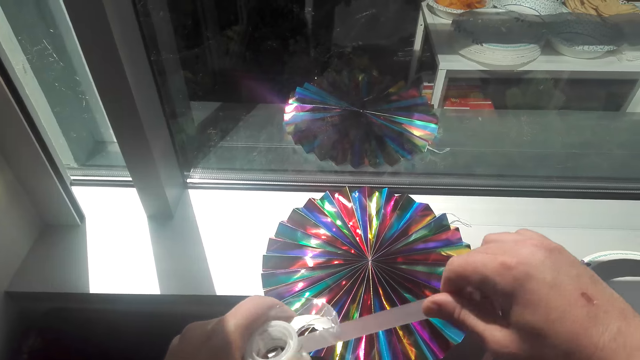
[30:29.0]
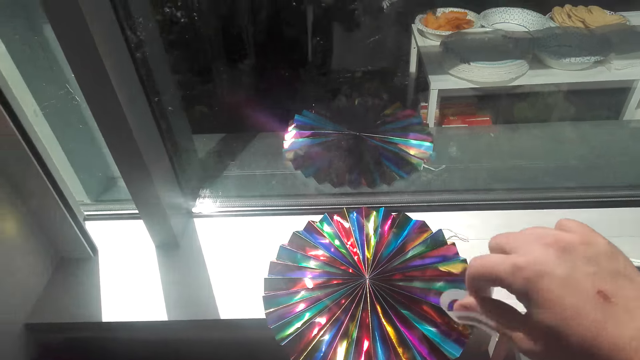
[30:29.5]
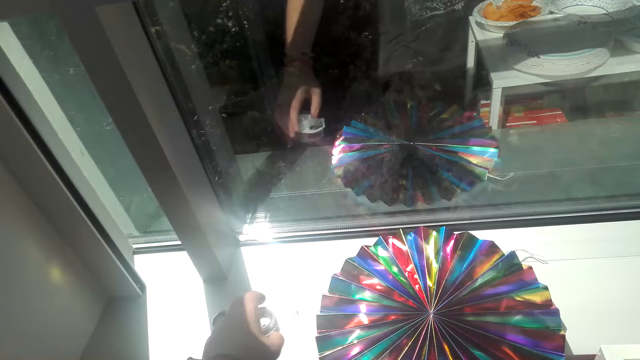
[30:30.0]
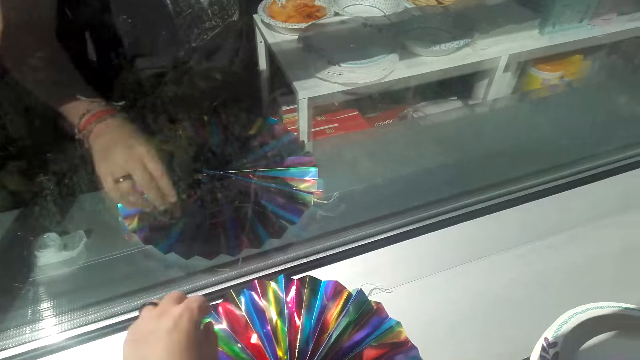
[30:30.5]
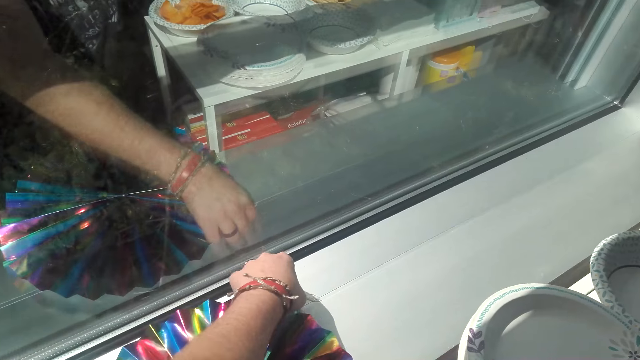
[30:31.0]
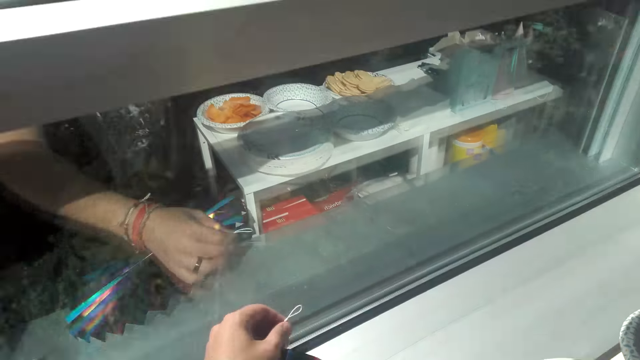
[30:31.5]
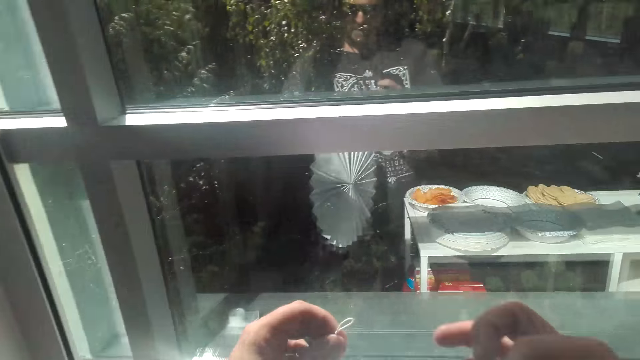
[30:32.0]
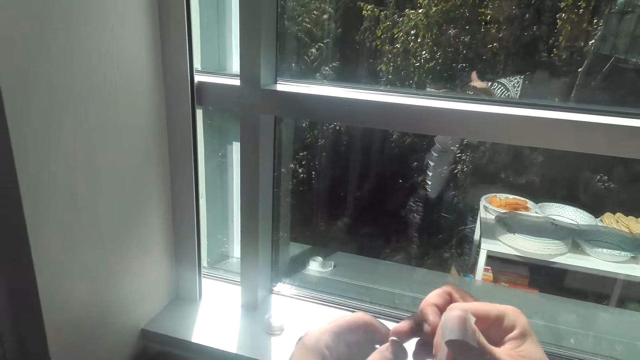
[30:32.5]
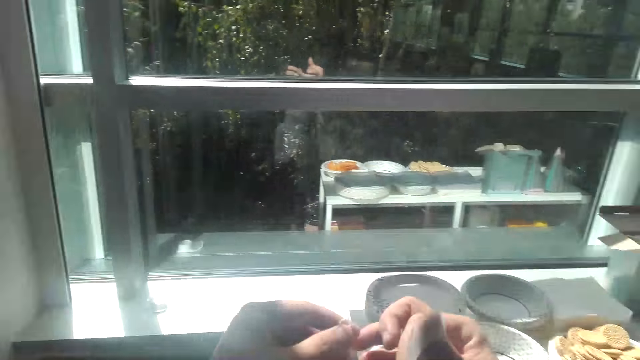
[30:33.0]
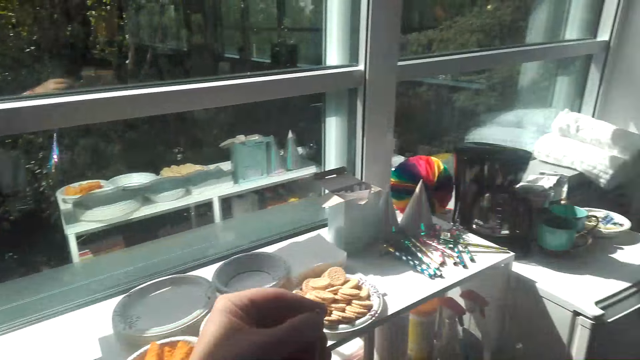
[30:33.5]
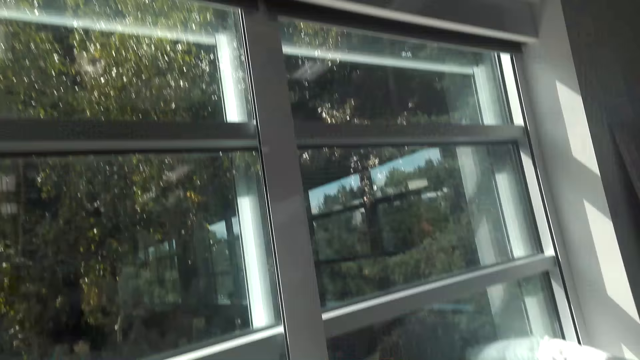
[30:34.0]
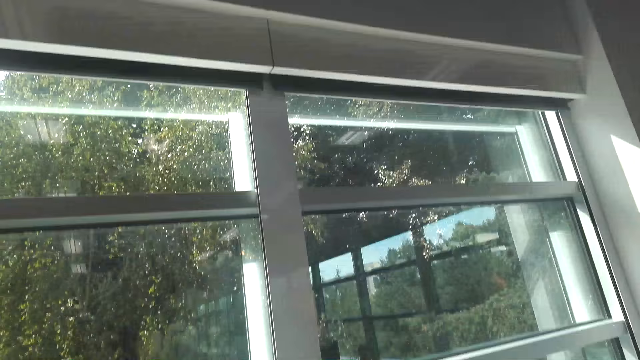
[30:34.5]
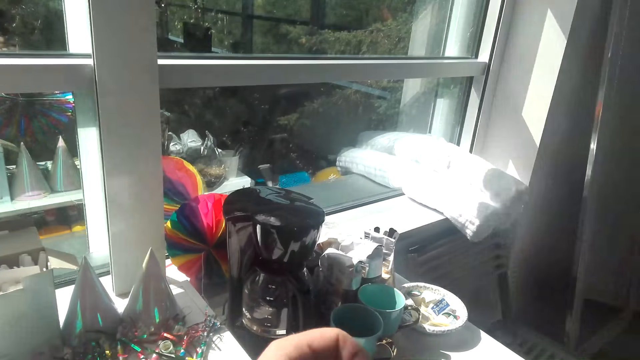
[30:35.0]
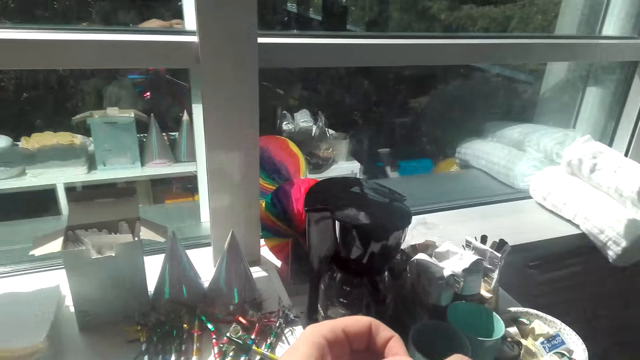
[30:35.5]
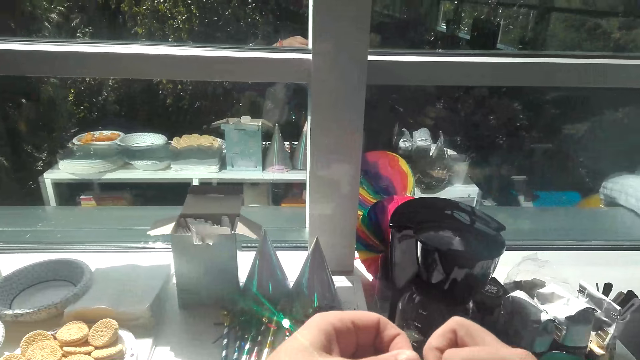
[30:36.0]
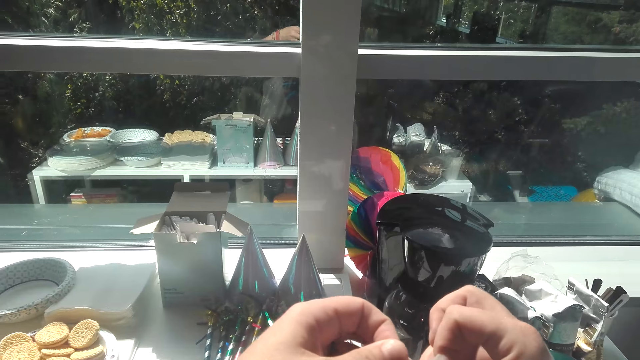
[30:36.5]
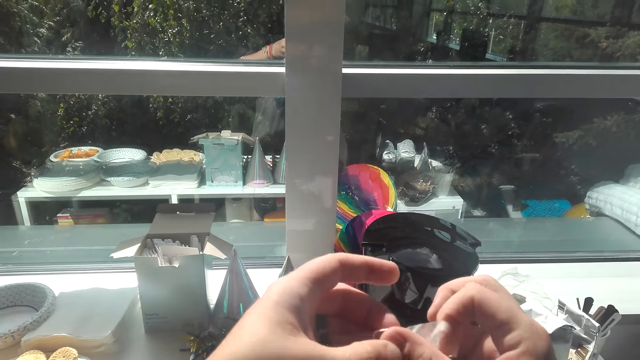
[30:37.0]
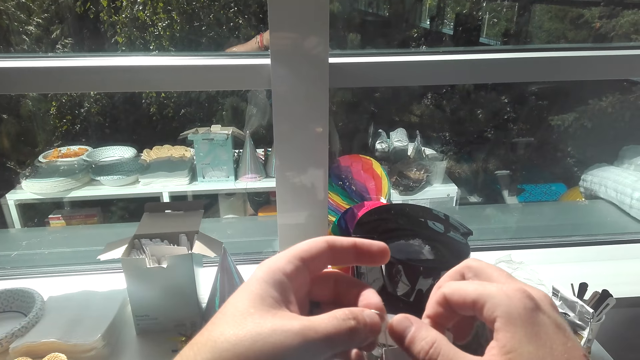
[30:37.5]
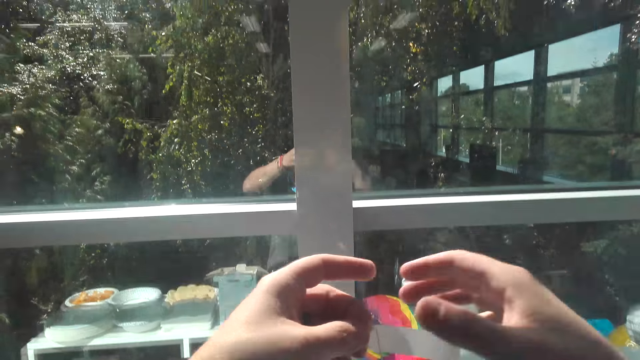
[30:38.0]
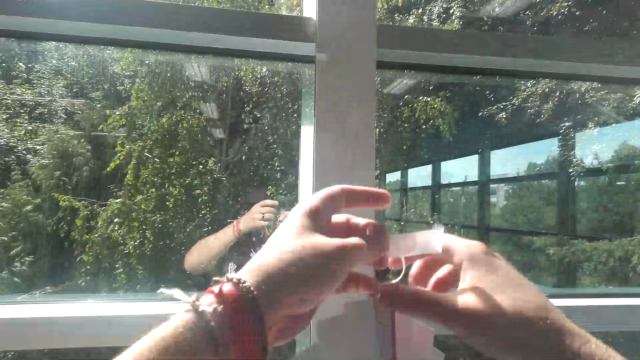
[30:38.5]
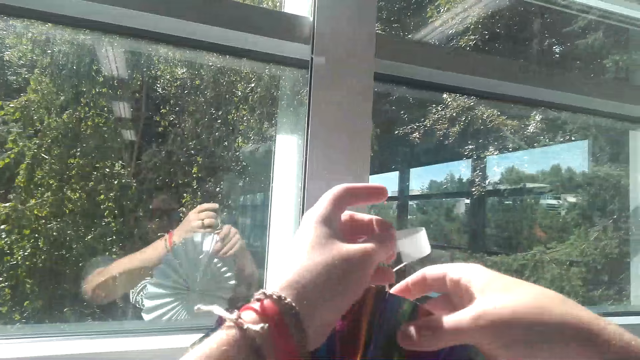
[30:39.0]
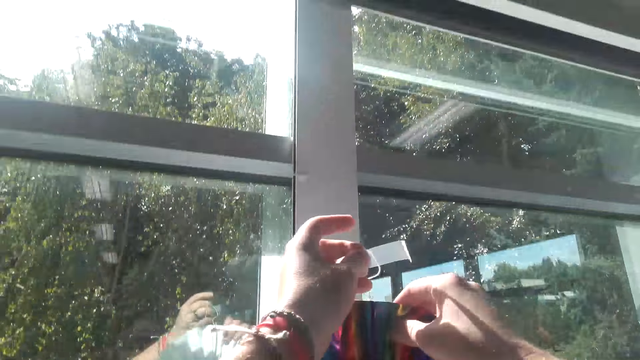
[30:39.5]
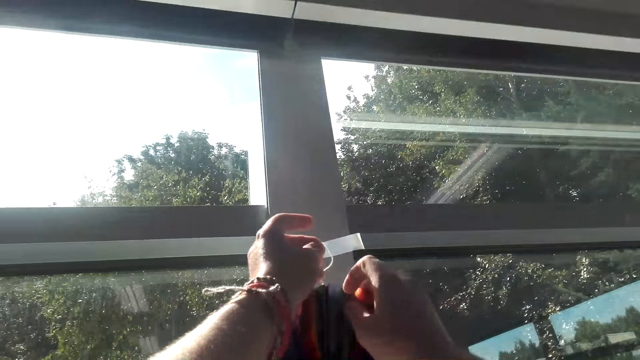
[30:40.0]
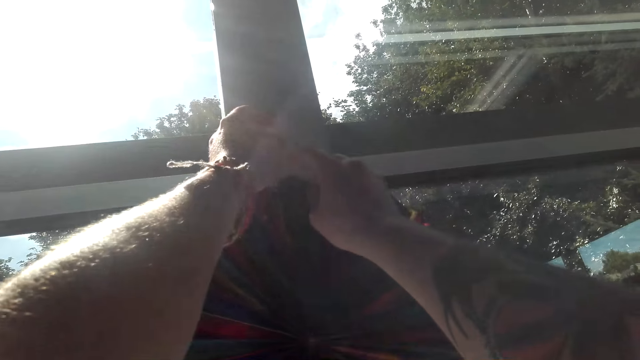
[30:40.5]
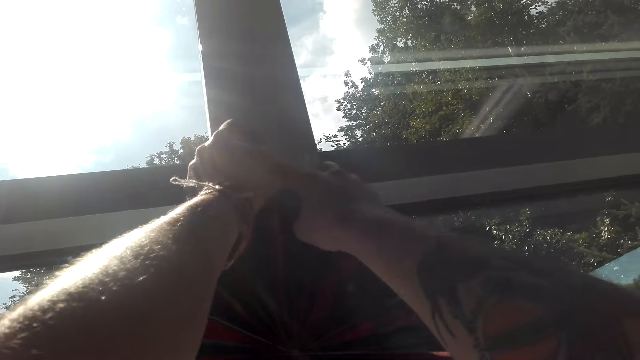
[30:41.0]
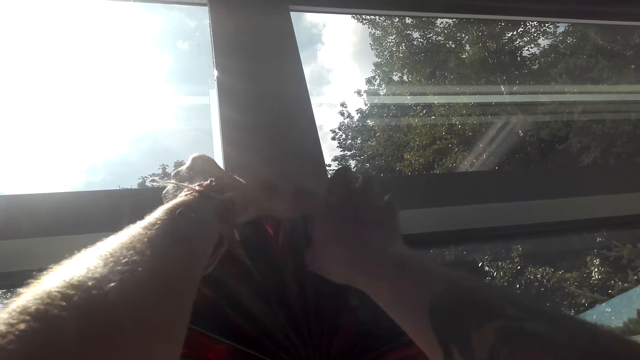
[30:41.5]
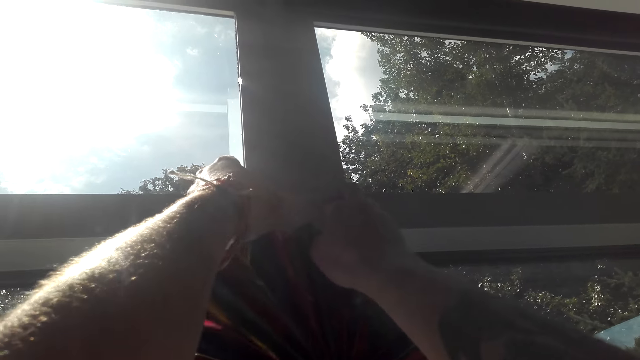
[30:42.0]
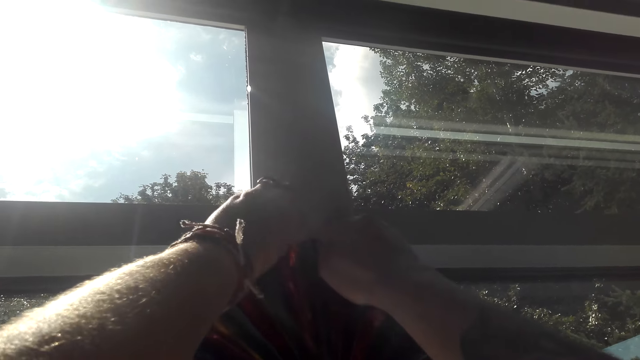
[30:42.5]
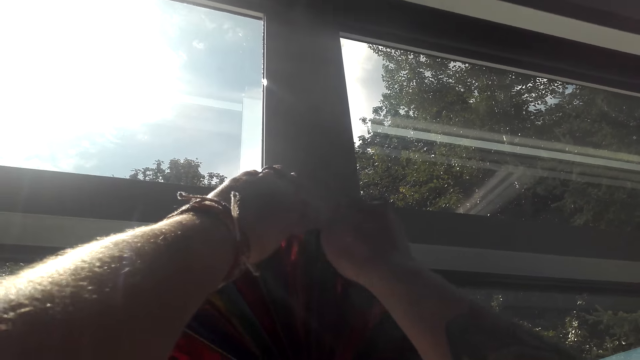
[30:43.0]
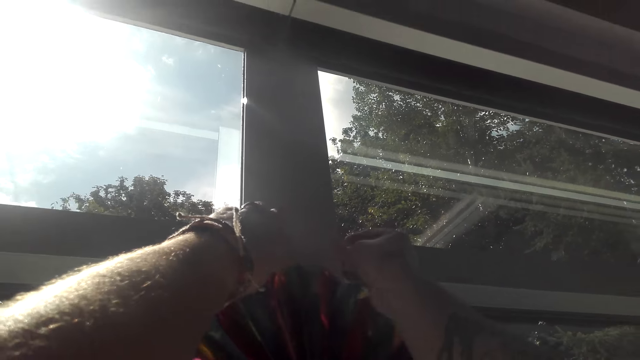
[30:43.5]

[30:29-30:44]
The camera wearer cuts the sole tape with the hand. They place the sole tape on the wall. They lift up the decorative ribbon with the hand. They fix the tape to the decoration. They walk around the room. They touch the decorative ribbon. They hang the decorative ribbon on the window frame. They fix the decoration to the wall.

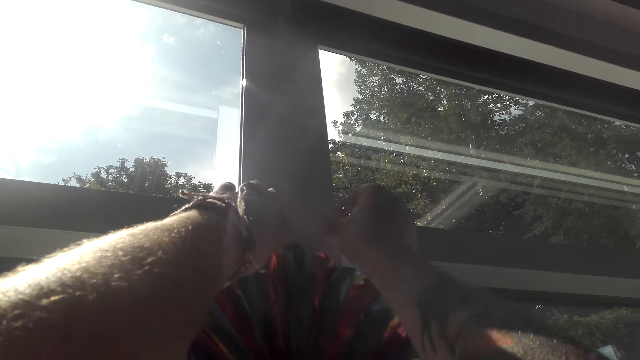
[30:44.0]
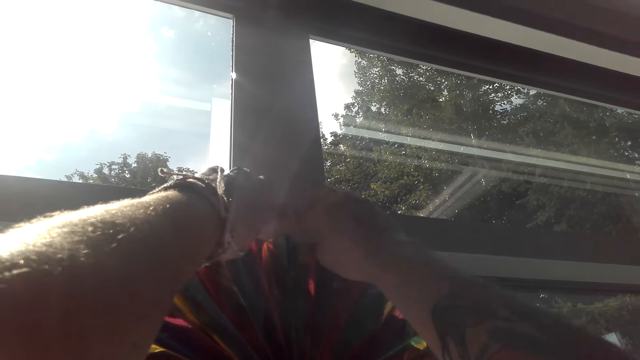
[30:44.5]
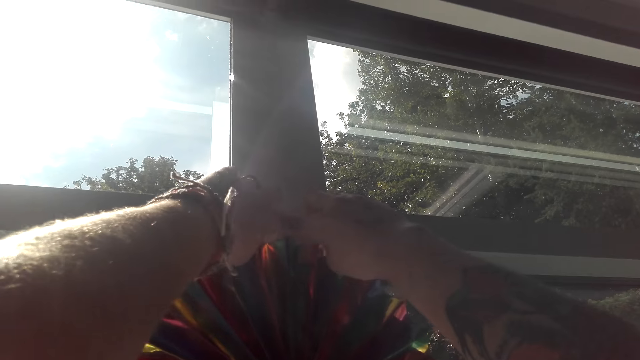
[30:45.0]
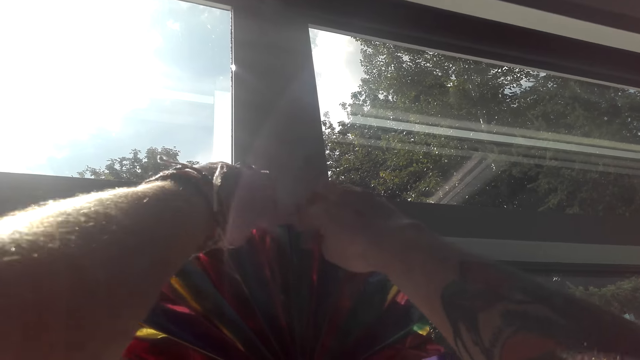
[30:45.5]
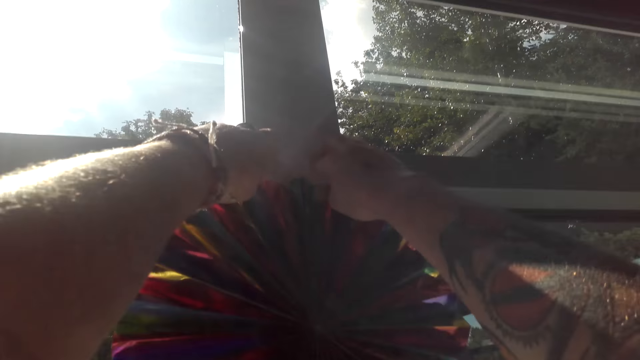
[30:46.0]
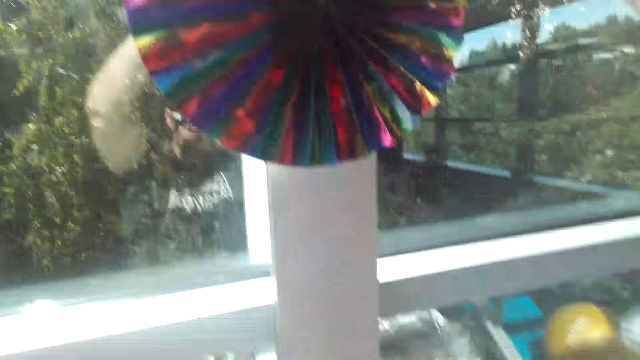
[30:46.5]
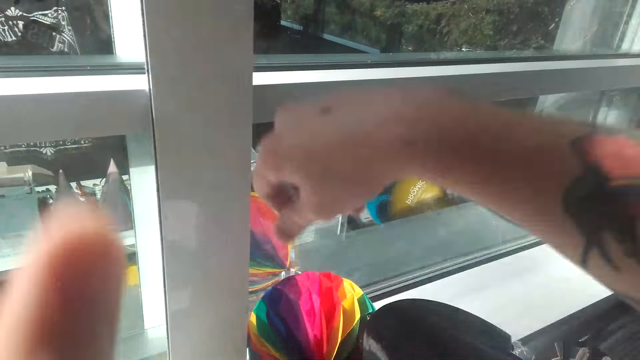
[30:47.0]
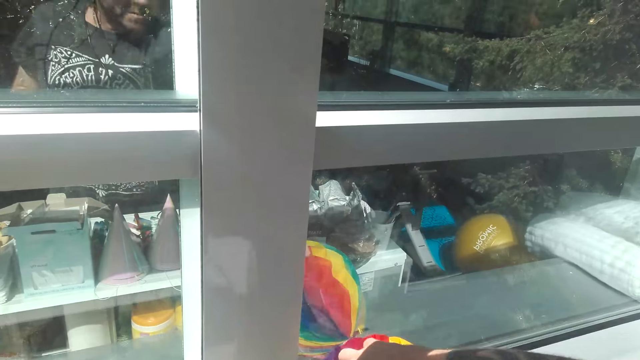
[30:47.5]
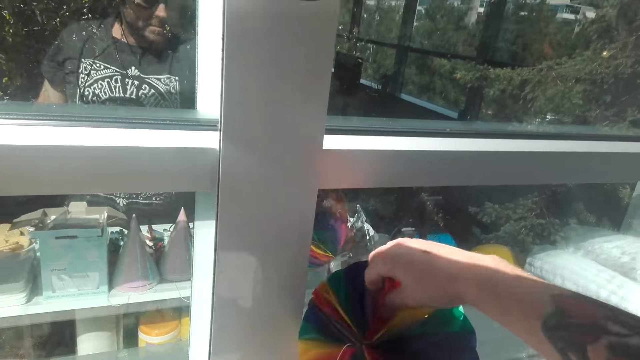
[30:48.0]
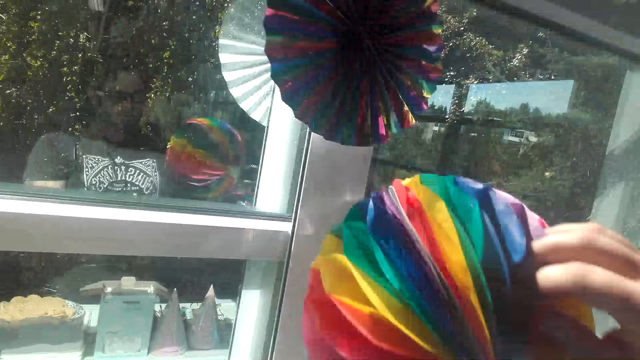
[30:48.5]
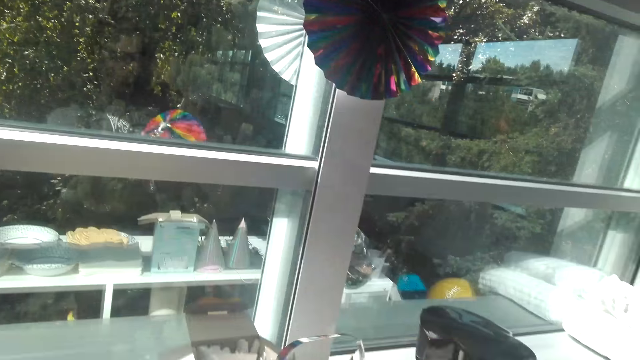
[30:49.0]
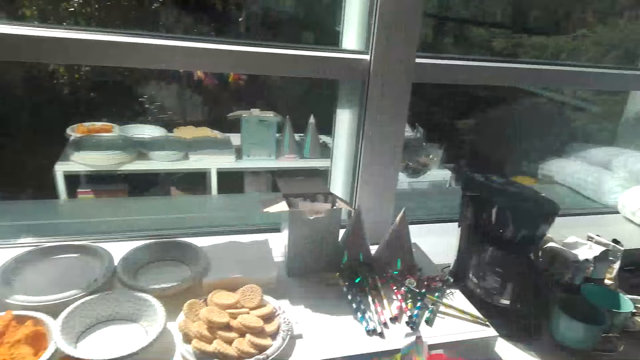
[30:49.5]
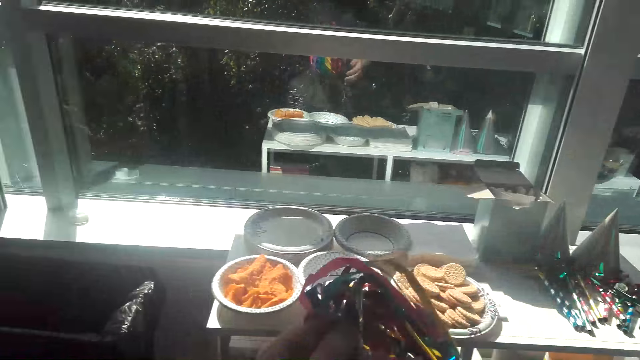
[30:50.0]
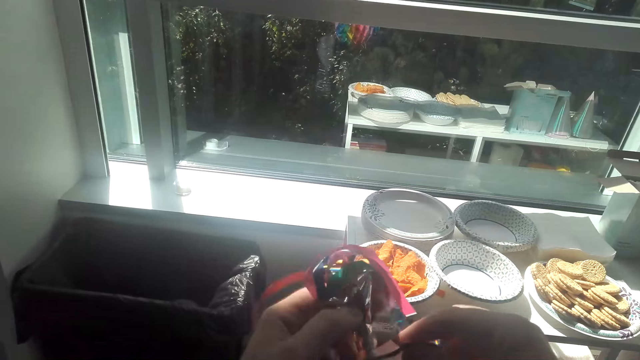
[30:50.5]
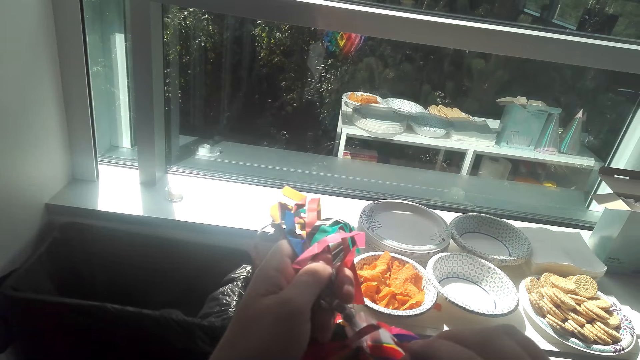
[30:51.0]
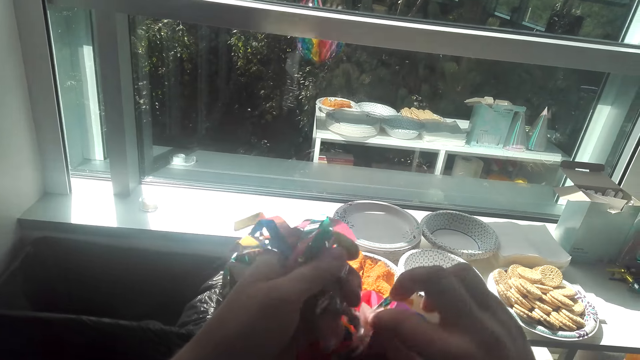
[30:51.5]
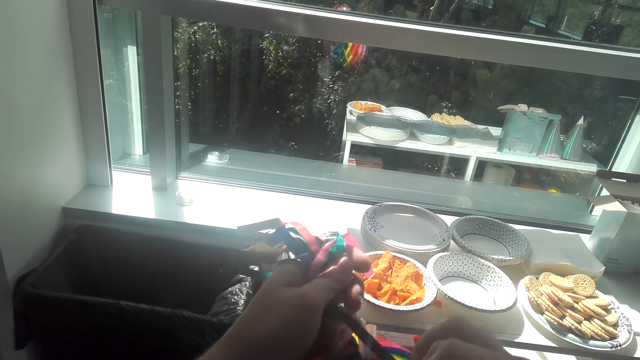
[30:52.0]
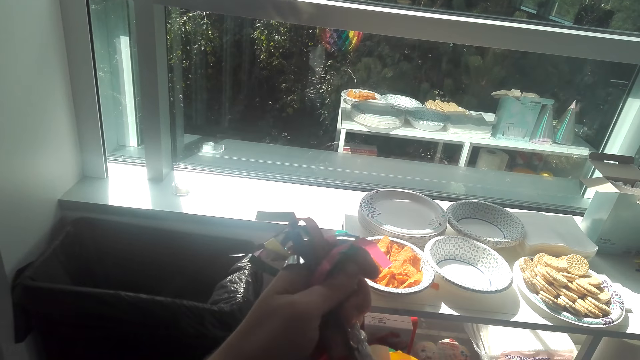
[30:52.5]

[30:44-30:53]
The camera wearer takes the decorative ribbon from the table. They touch the decorative ribbon. They align the decoration.
